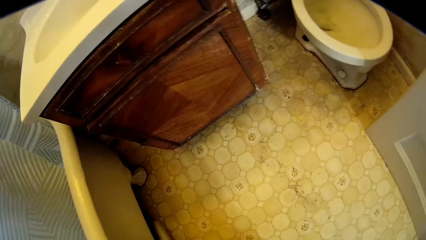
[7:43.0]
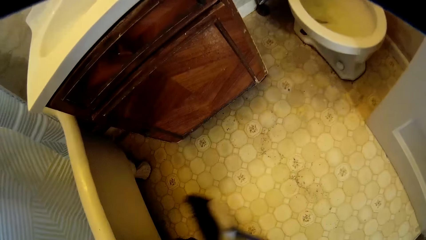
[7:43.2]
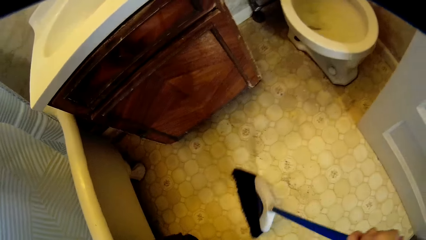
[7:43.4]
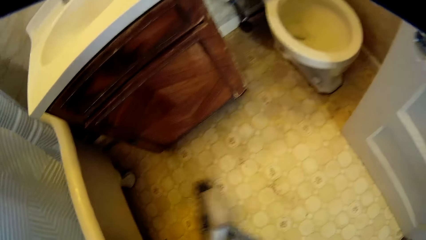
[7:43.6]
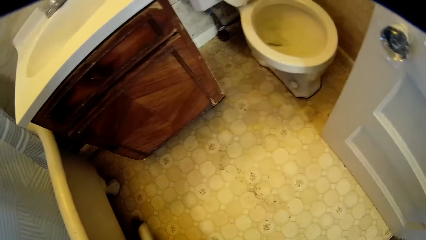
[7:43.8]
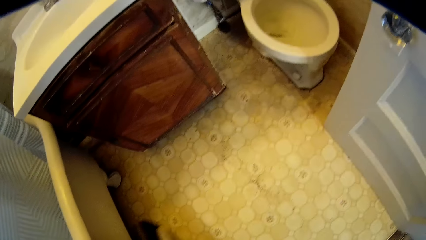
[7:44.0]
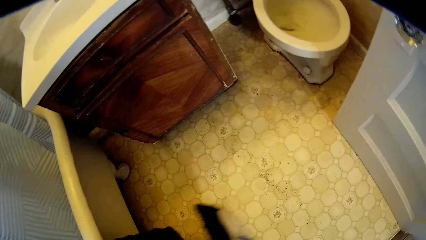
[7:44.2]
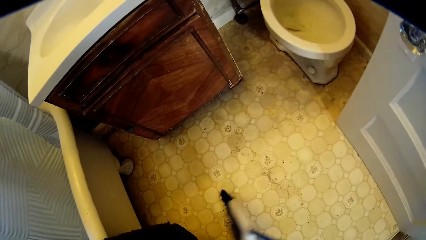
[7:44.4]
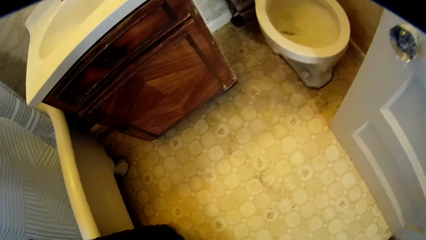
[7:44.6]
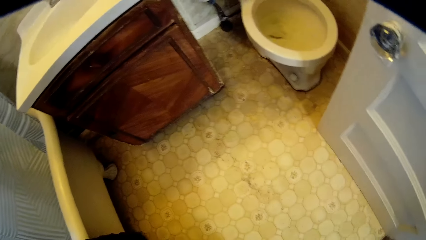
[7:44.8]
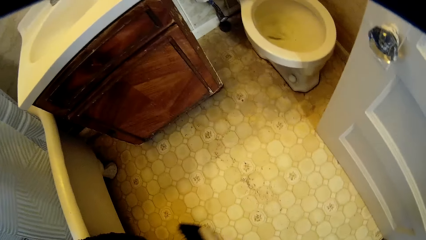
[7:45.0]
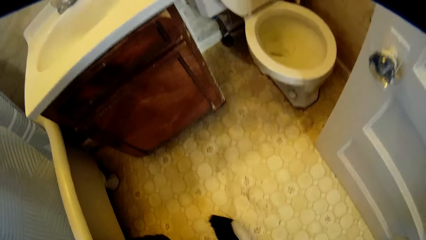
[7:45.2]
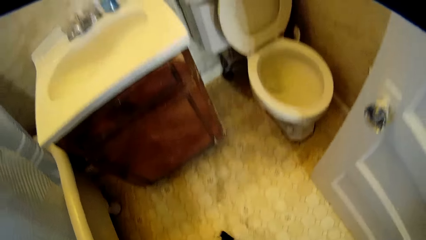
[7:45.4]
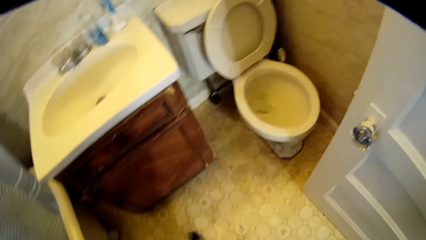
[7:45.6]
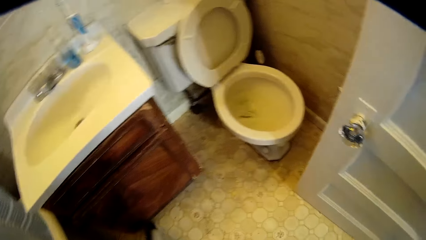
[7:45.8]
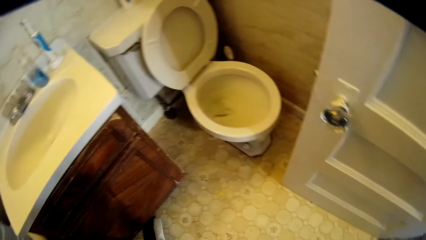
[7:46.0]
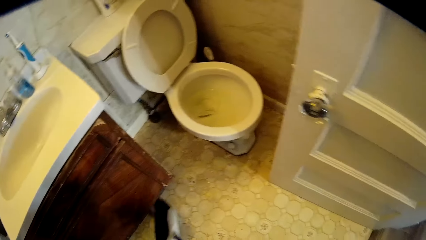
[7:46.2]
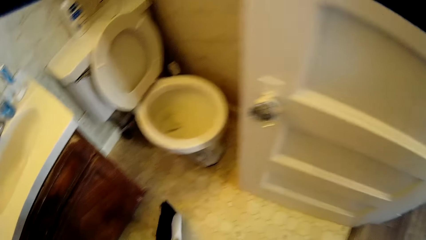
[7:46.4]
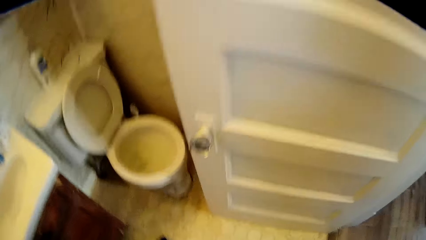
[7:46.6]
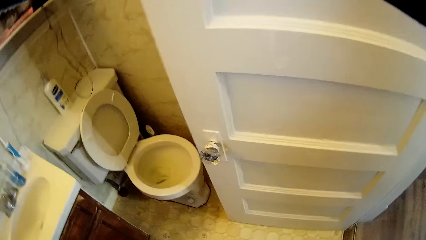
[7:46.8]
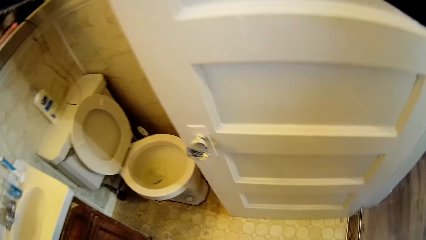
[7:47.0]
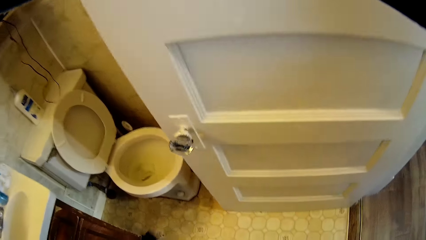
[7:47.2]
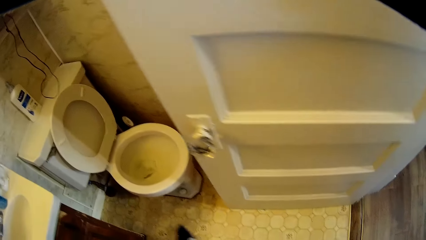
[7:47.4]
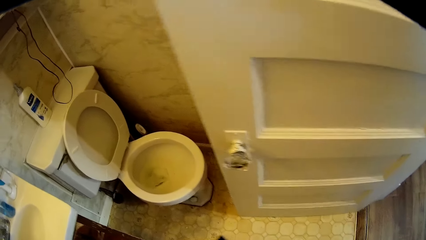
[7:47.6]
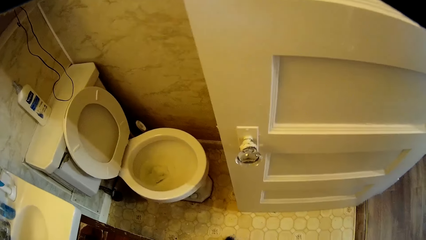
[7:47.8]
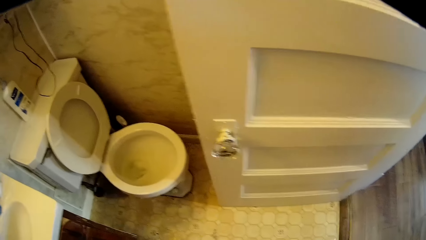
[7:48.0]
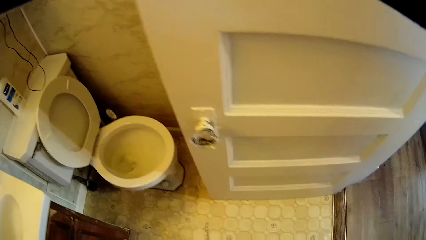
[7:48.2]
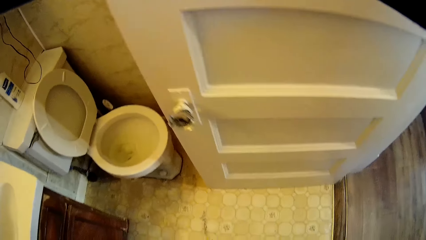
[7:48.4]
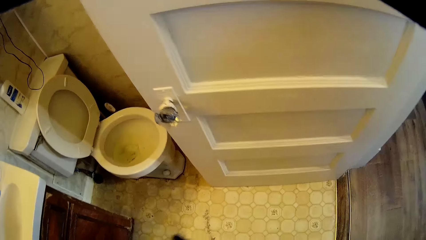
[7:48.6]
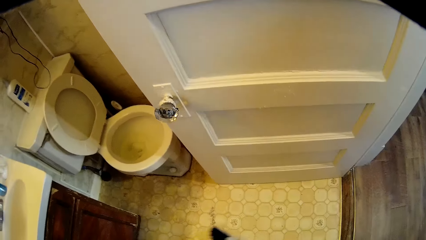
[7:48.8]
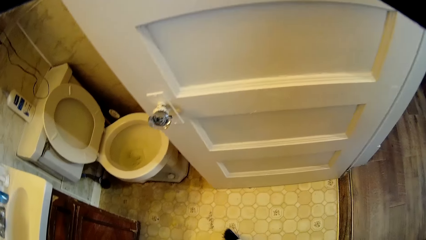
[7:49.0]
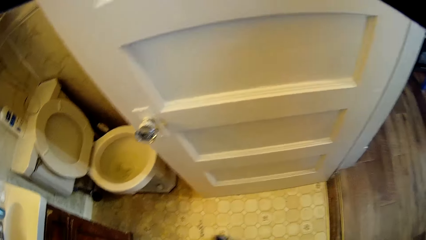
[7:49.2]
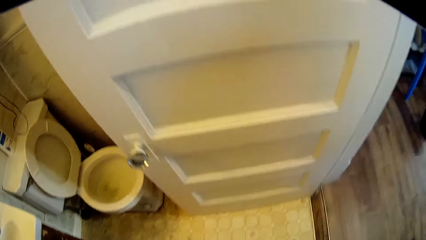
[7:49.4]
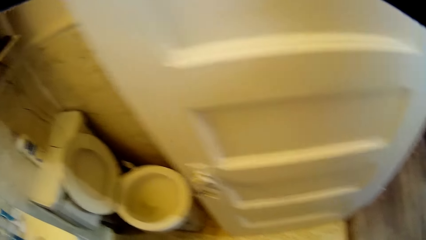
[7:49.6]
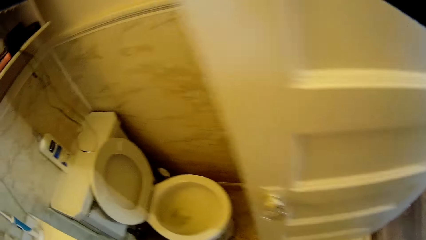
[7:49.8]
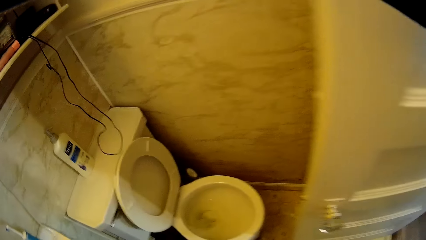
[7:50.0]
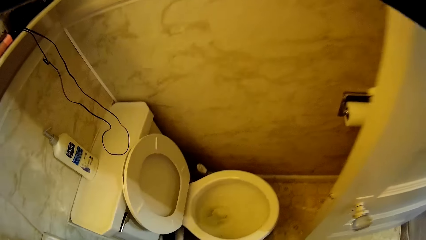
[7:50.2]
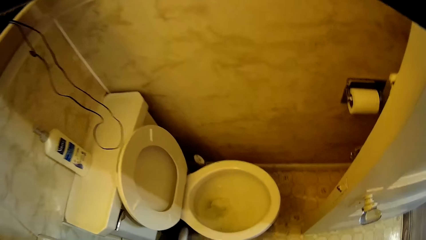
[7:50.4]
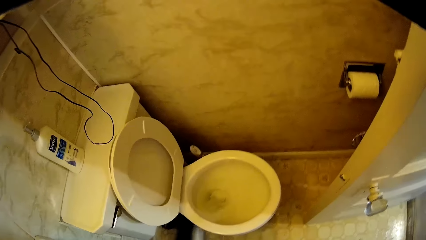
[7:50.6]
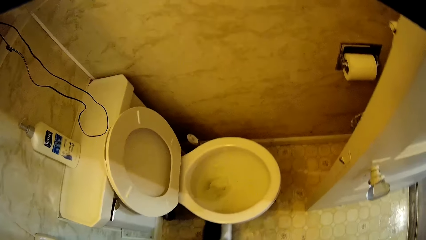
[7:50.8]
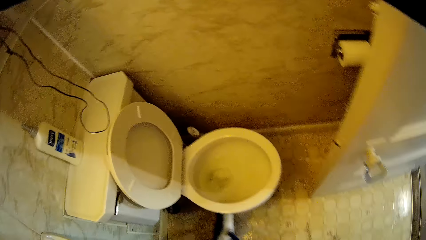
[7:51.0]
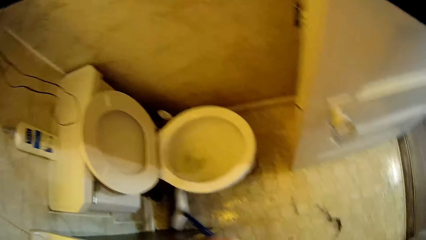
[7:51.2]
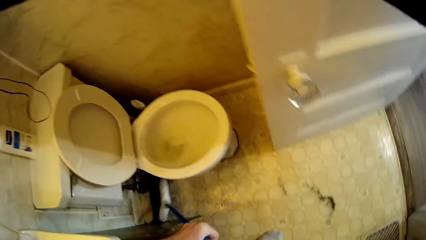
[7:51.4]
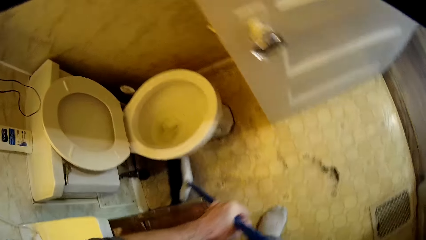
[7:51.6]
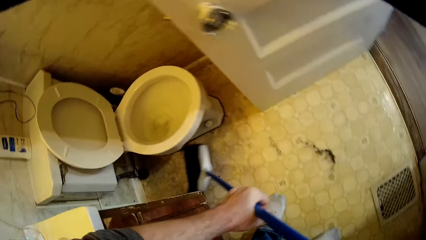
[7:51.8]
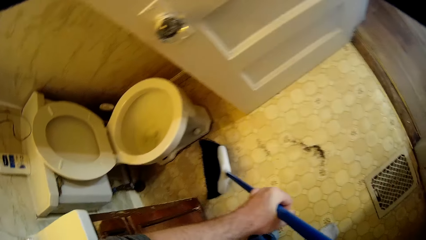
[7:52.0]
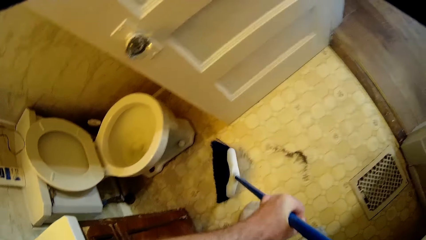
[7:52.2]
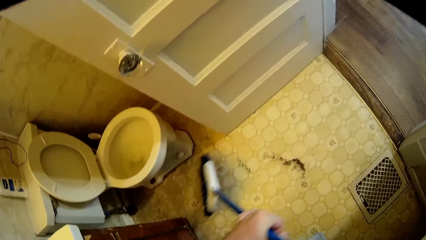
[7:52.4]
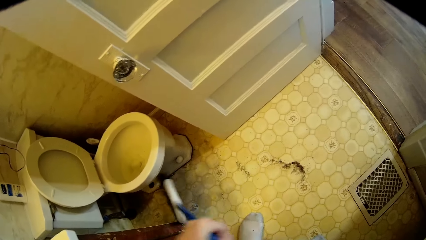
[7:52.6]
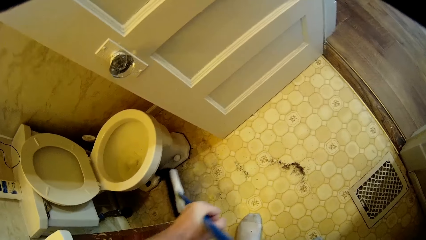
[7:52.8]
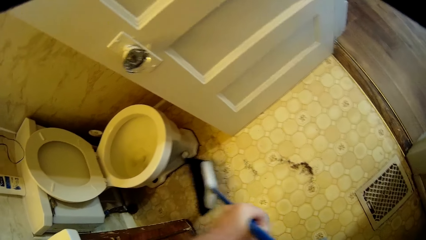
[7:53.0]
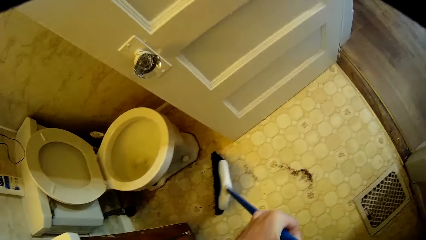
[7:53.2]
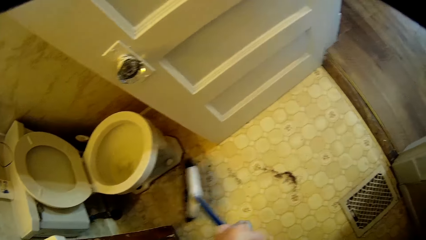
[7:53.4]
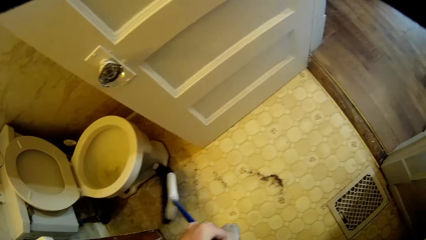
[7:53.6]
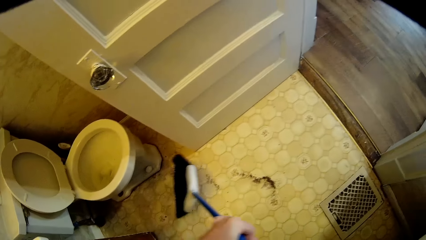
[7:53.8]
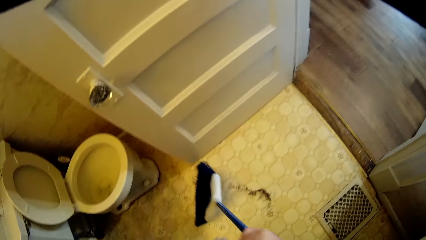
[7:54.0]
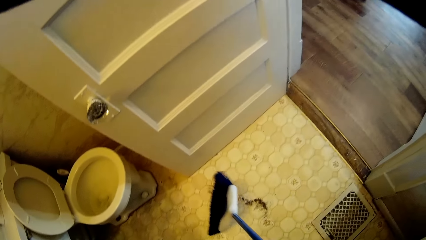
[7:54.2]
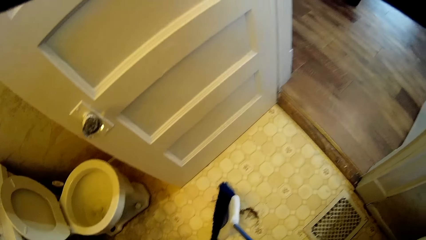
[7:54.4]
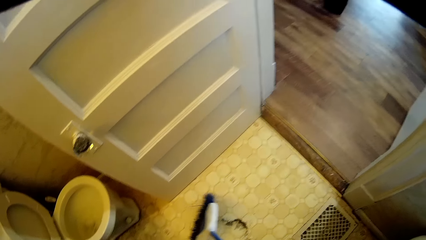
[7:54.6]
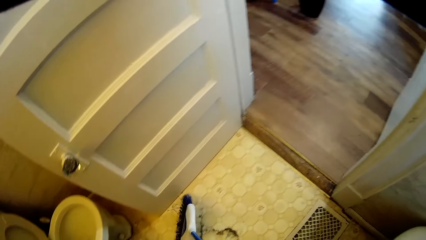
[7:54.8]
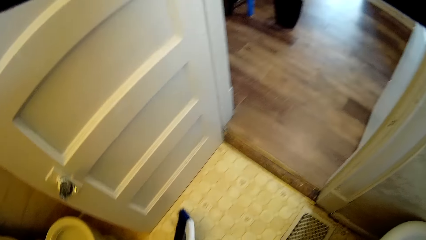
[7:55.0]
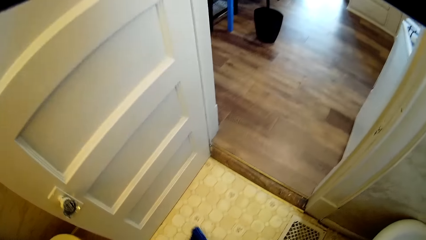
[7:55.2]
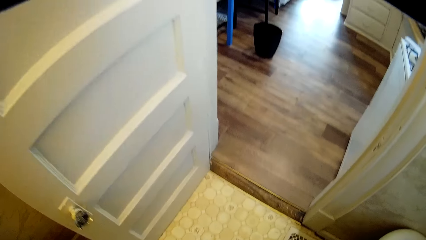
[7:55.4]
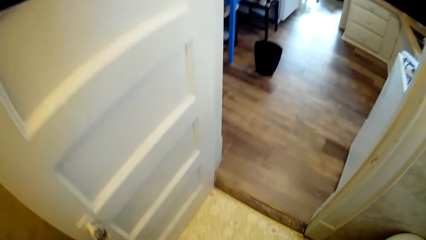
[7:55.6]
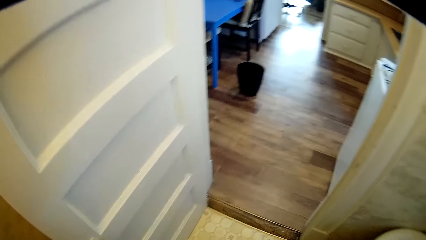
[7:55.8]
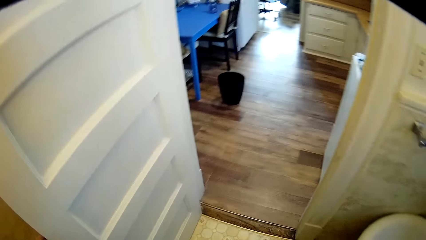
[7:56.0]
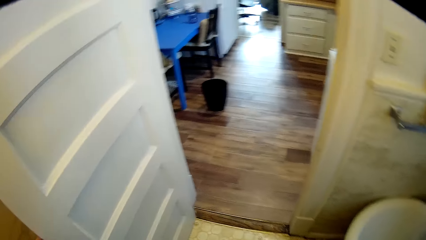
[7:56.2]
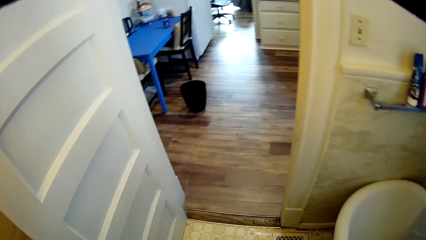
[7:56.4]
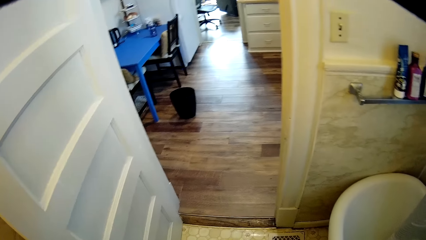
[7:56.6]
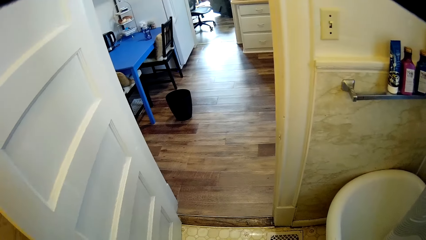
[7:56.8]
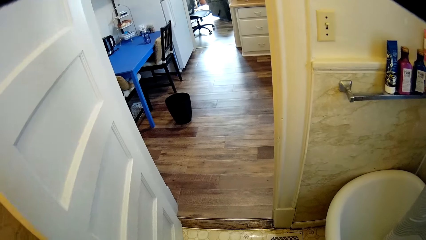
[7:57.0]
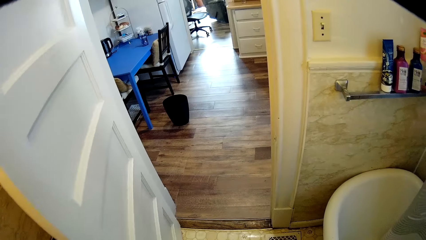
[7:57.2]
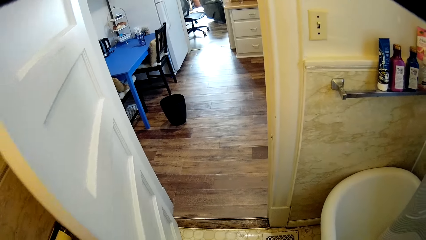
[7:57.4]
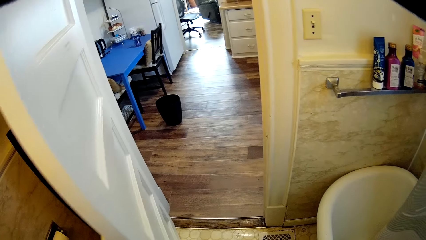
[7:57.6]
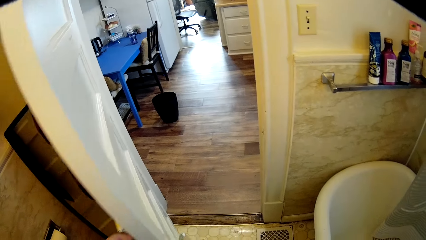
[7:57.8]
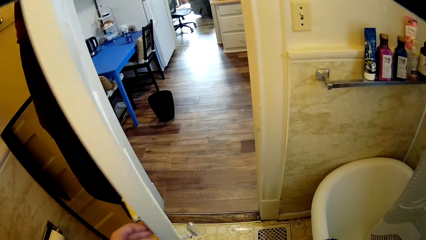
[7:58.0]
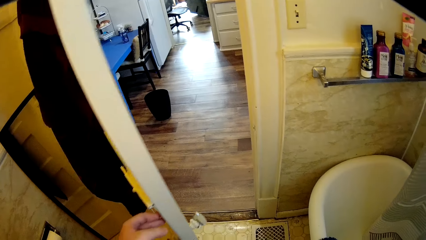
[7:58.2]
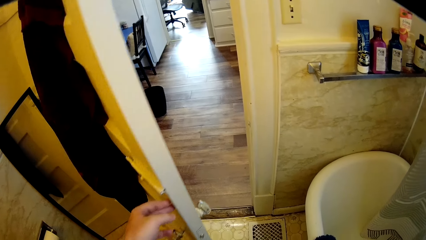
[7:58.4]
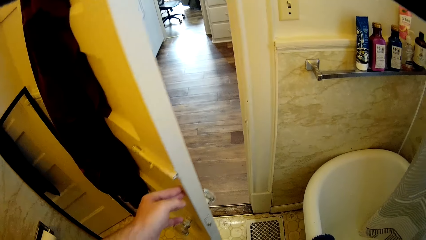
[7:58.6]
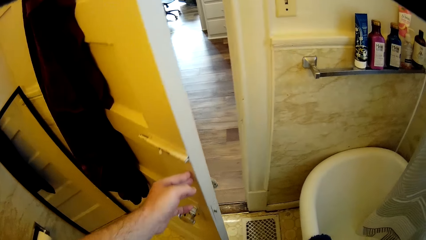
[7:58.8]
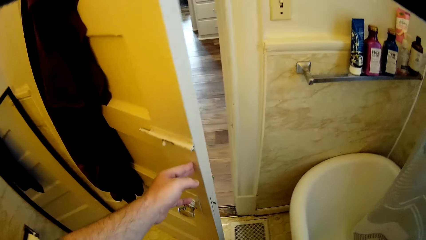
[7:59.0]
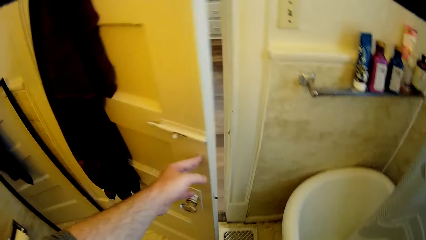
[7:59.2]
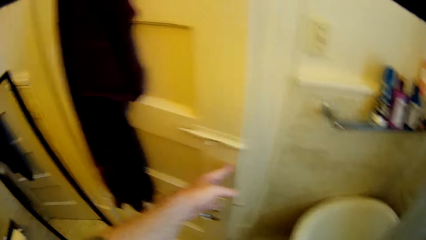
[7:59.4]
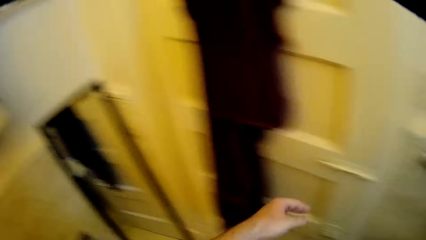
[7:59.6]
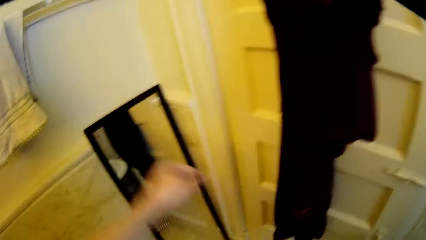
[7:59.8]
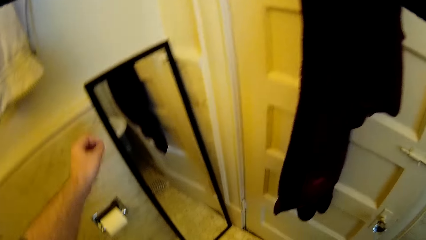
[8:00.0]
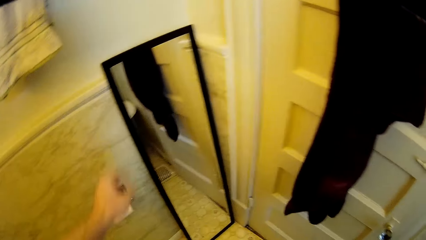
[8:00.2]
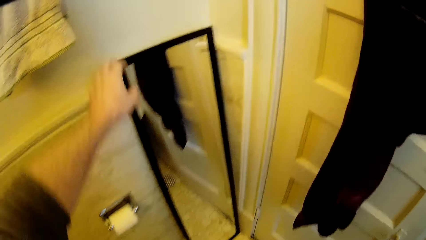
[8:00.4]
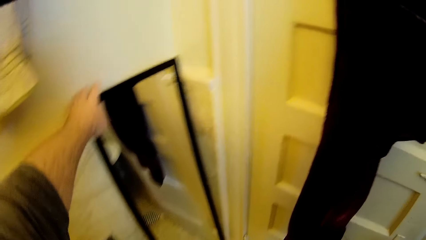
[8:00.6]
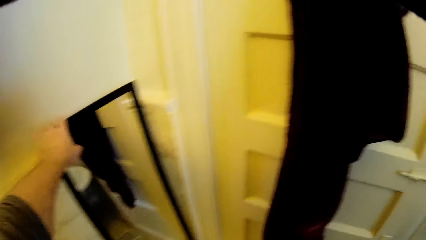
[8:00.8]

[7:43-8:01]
The camera wearer closes the bathroom door.
